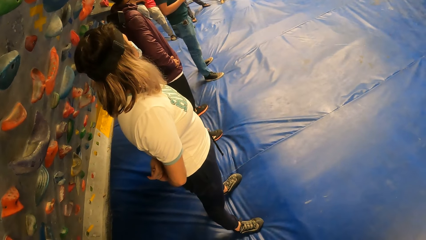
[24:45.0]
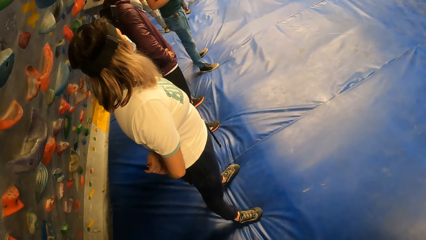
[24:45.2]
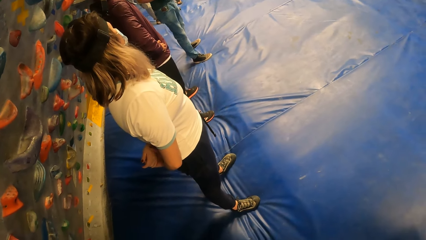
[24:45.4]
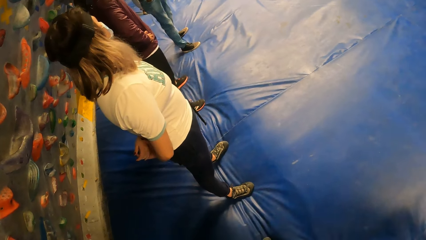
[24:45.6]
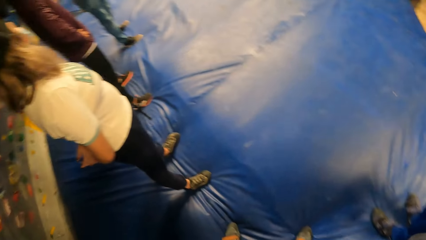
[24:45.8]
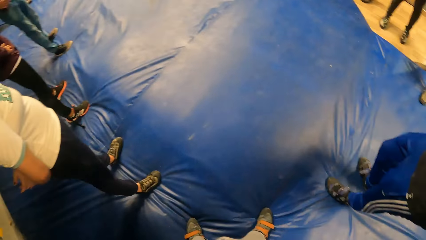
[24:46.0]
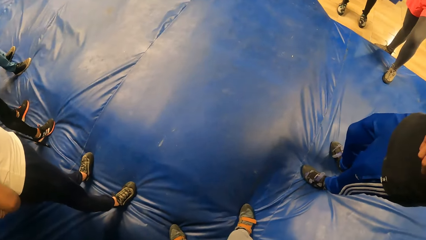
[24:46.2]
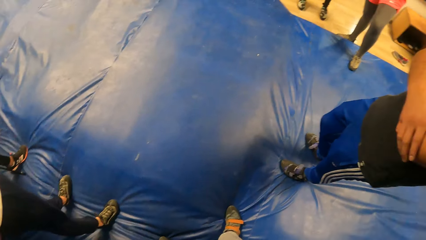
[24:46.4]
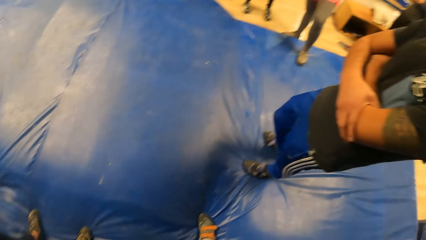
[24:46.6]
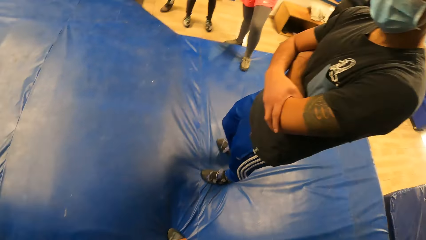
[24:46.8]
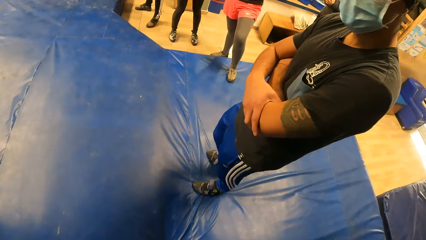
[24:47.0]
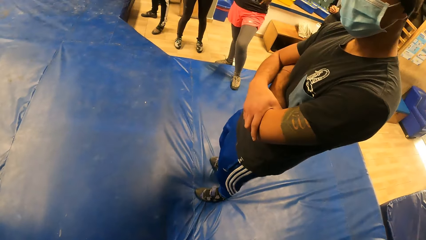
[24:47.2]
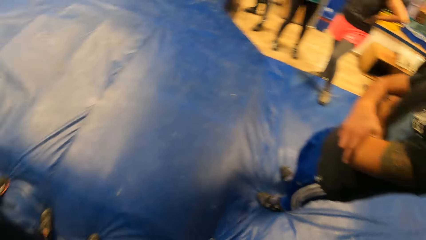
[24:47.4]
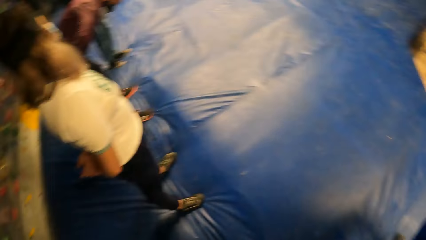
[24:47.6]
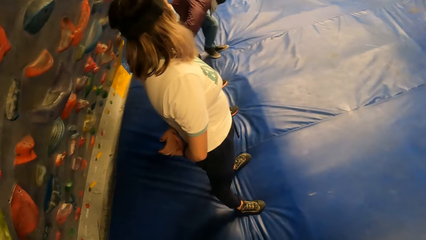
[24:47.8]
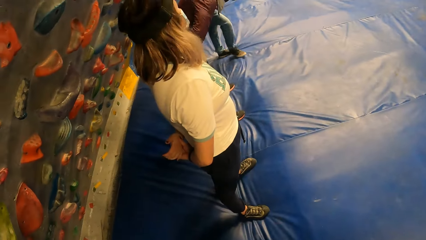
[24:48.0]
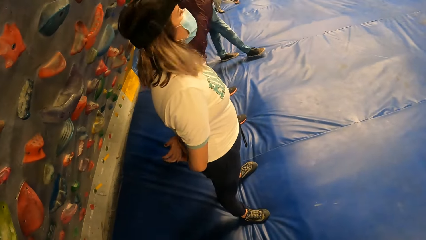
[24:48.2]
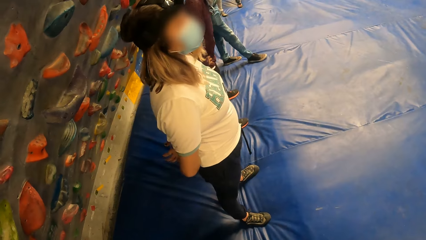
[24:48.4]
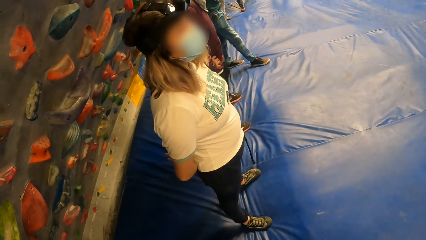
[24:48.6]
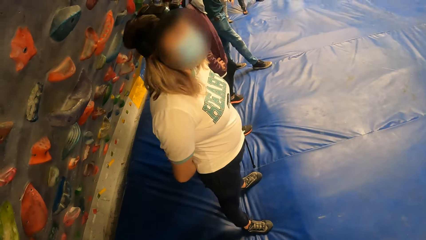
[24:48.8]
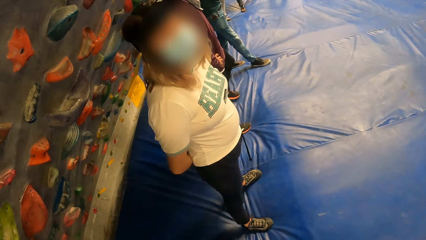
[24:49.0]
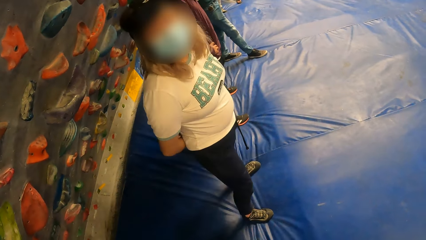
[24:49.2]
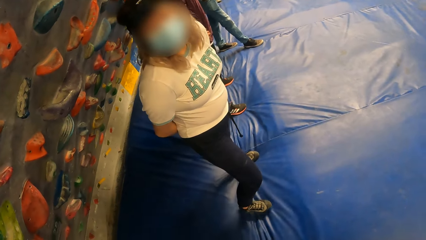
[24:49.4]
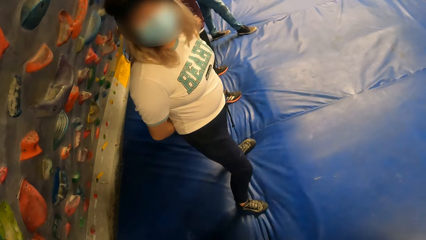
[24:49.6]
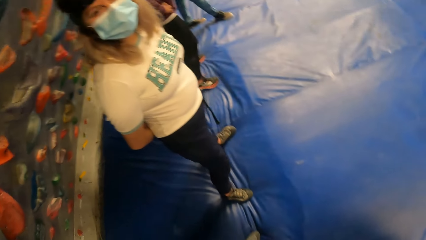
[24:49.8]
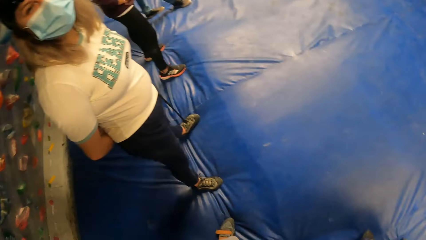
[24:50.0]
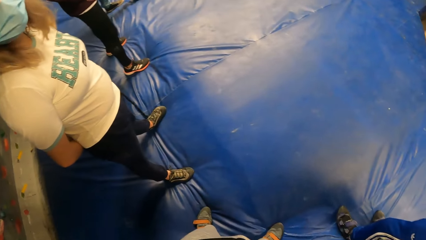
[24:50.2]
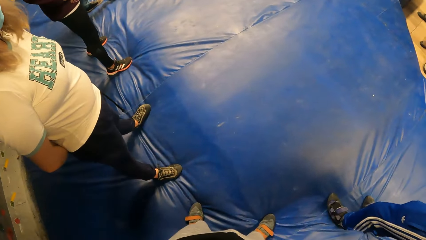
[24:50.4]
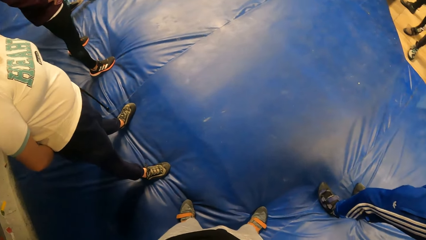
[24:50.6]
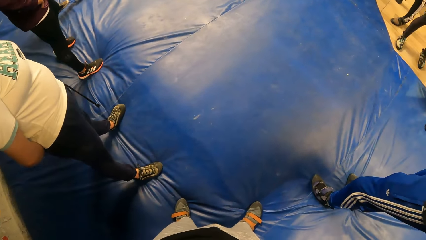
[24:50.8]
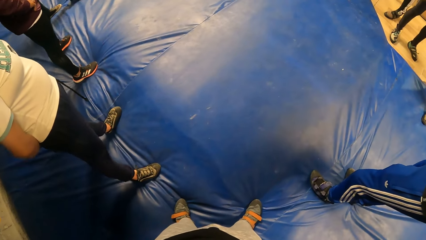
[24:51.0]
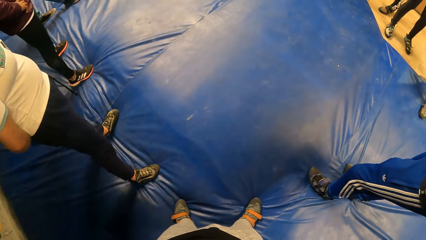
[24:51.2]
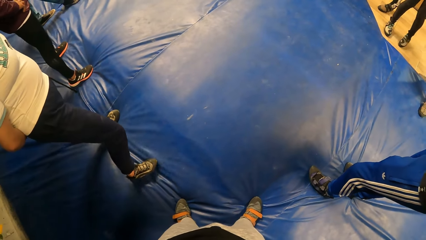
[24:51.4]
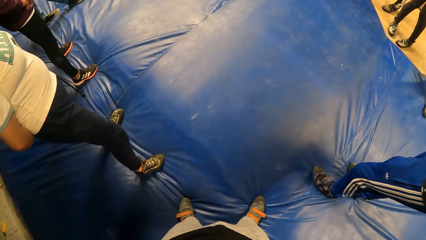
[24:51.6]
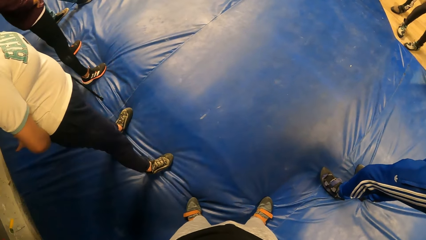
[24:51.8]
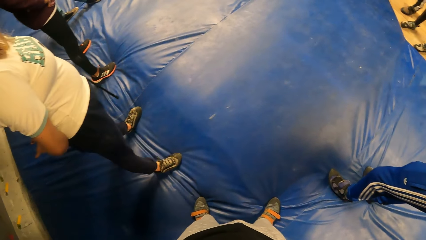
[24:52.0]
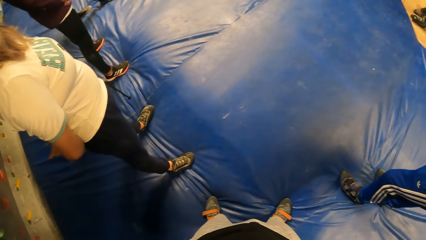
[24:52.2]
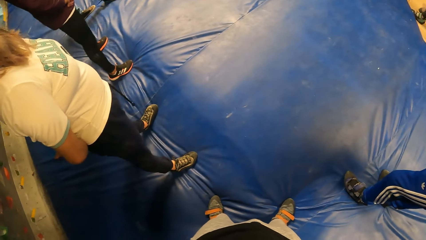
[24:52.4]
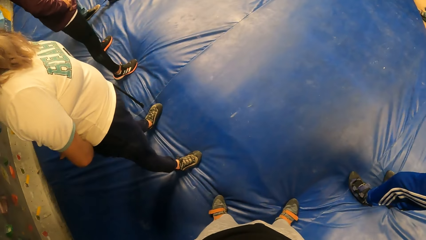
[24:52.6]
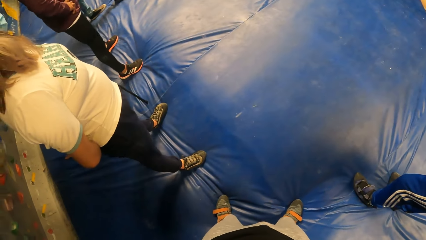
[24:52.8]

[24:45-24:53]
The camera wearer looks around.

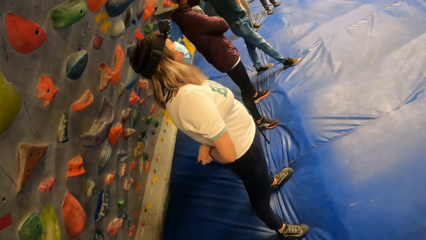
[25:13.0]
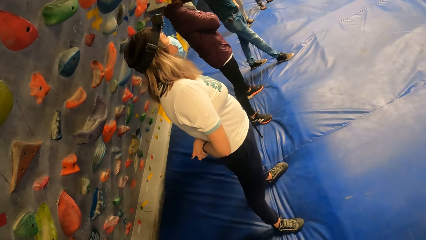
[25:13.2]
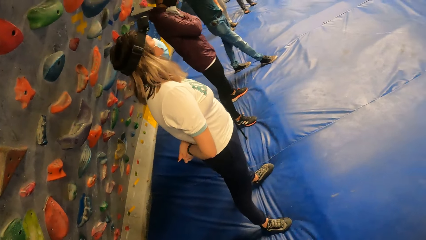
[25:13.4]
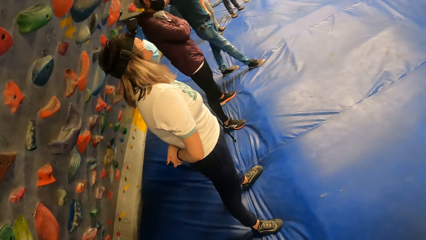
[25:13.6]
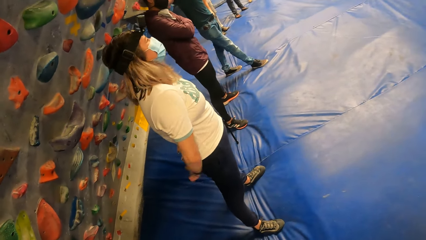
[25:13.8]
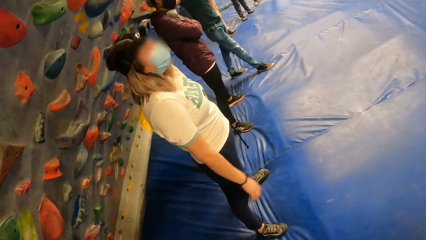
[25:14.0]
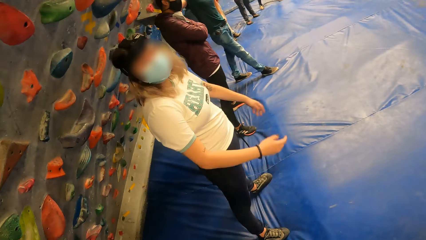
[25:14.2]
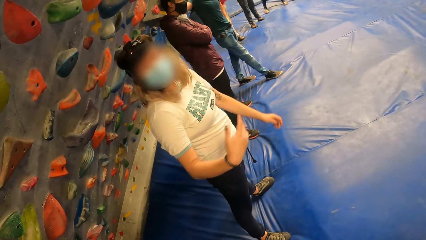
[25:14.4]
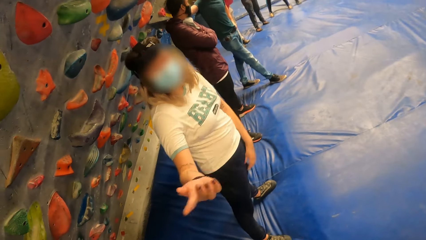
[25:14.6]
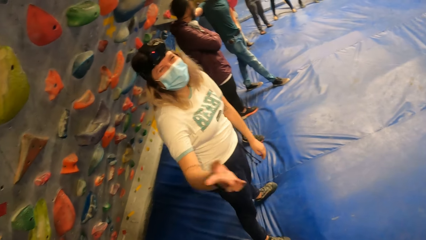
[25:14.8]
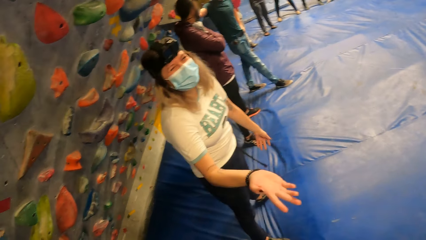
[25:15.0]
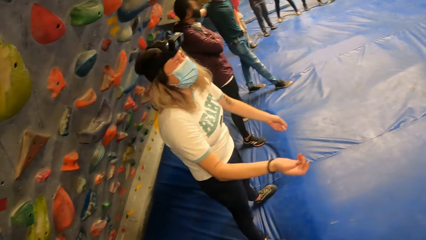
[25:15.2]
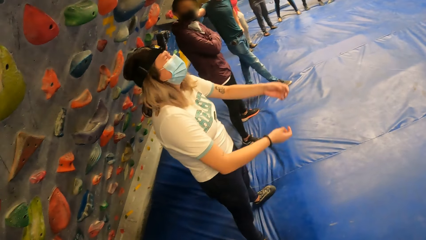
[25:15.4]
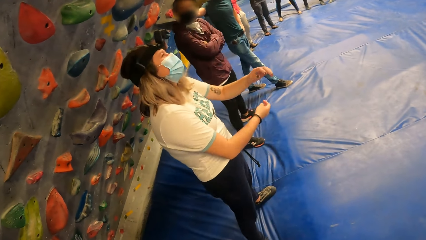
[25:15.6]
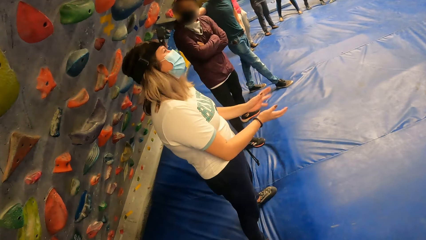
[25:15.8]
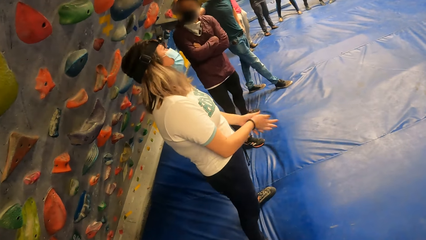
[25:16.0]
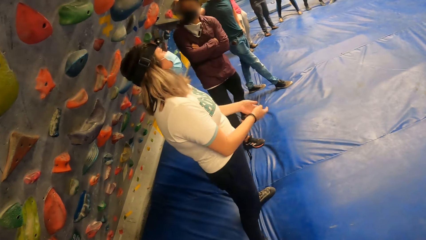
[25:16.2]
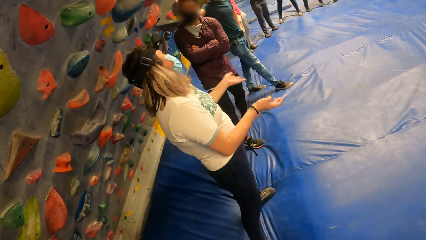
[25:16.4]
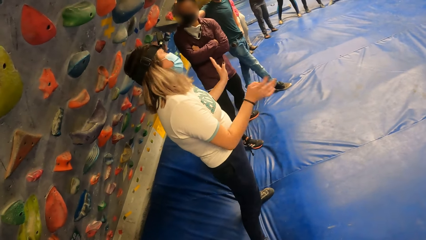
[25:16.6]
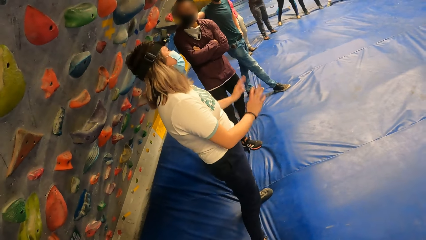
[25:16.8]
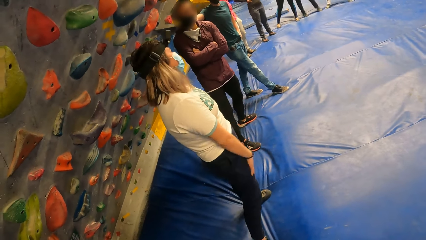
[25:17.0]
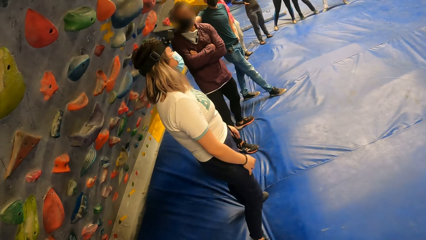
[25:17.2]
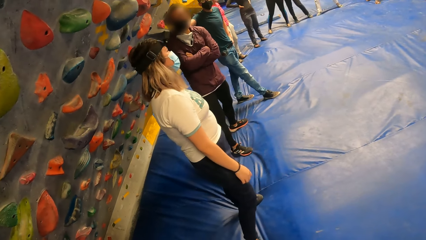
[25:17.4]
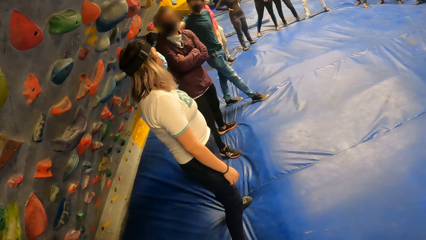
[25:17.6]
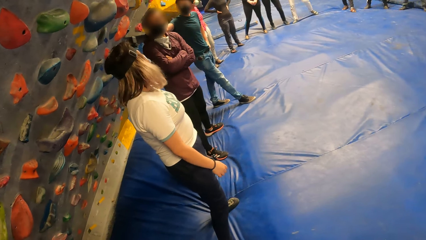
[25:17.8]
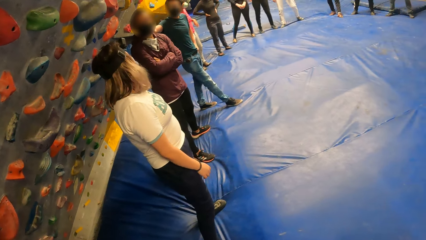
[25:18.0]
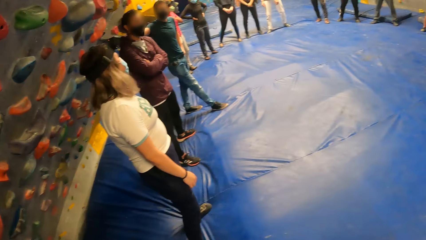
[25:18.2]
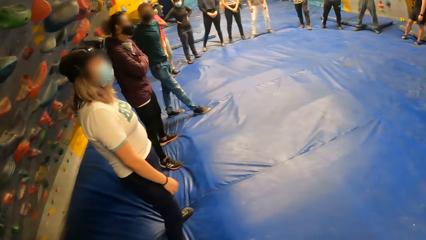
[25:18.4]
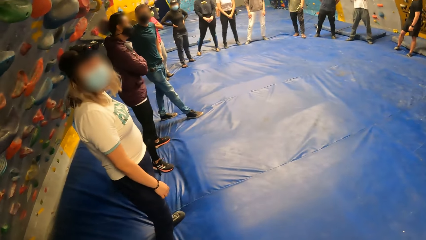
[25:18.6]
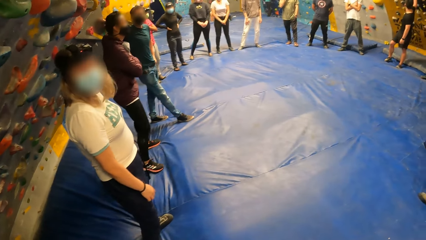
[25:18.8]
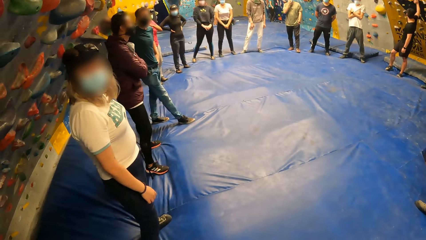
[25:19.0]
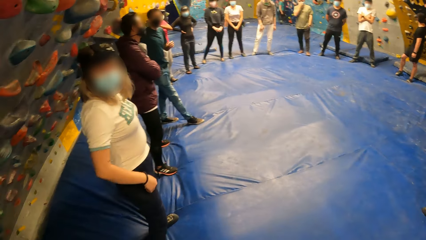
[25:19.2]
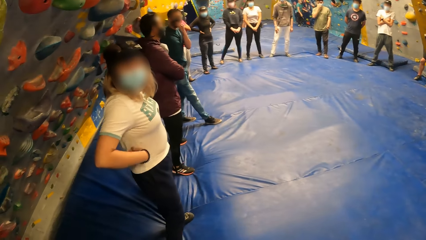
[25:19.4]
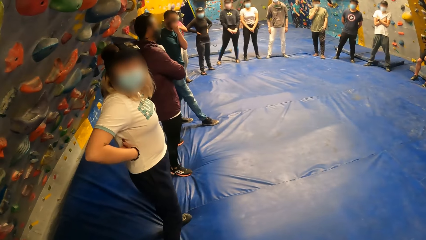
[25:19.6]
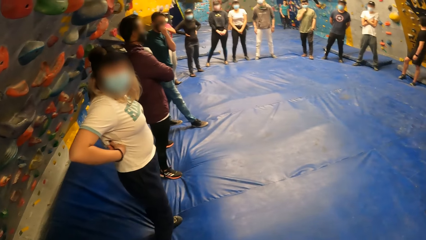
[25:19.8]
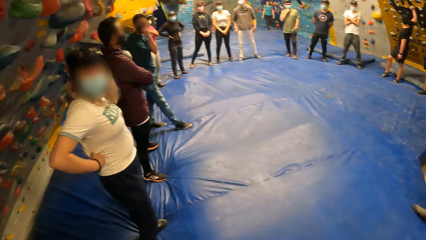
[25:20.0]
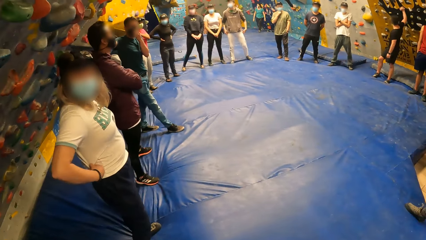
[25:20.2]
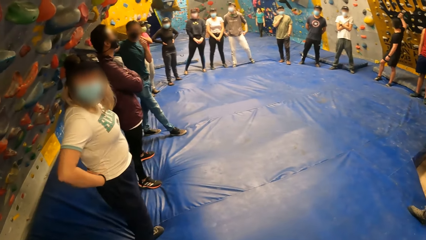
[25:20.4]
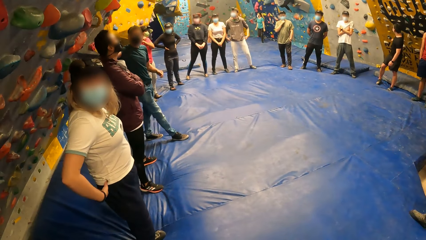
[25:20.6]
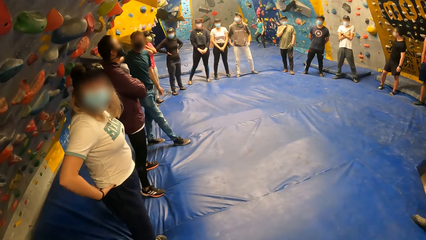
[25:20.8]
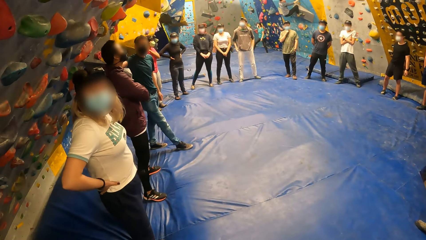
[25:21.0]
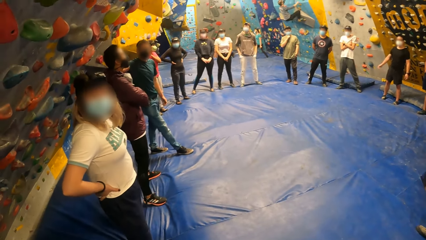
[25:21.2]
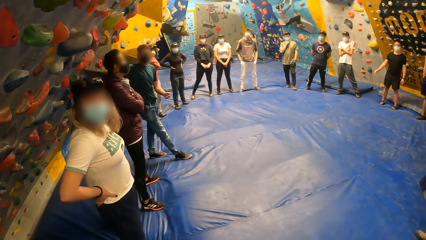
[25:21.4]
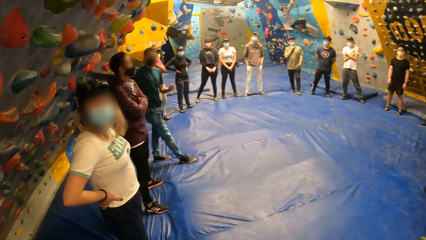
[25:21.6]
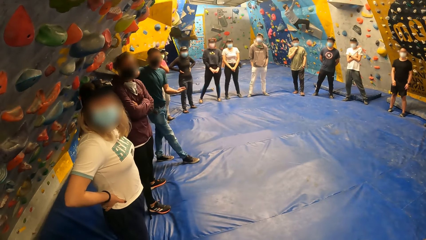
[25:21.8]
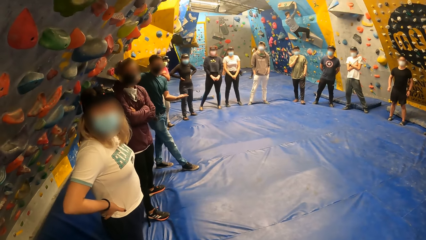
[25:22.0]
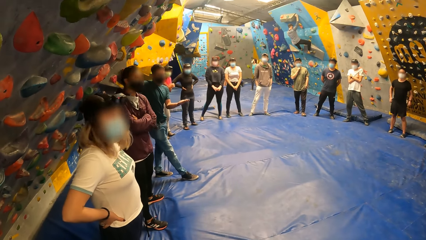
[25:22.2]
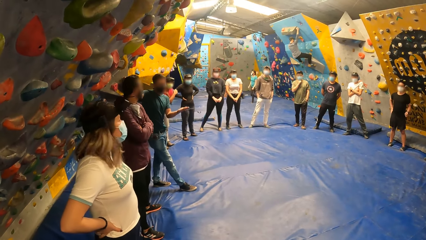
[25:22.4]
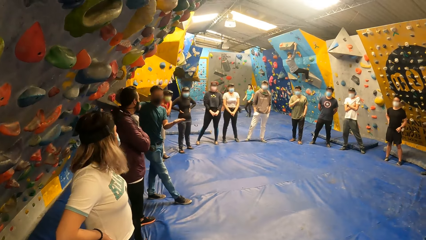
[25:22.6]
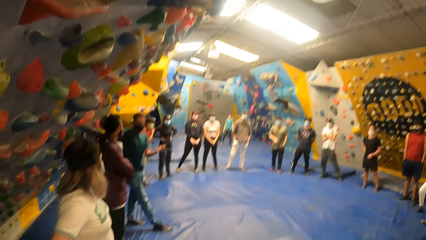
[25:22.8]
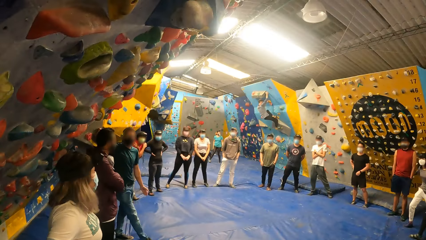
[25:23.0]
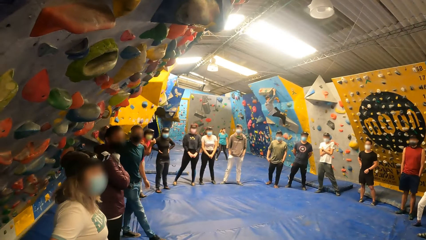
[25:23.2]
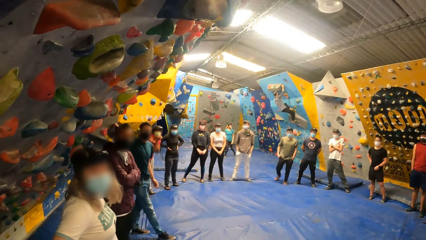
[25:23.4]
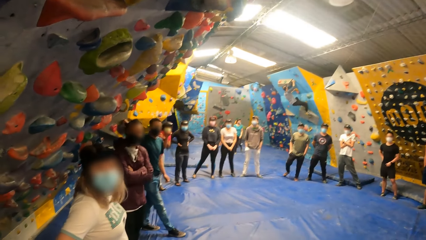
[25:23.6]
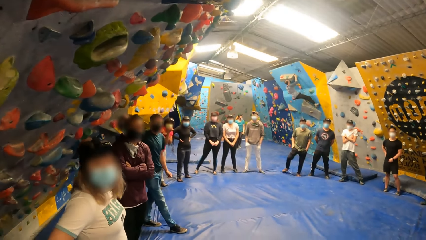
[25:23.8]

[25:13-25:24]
A person moves hands. A woman converses with the camera wearer. The woman pulls down the shirt. Another person converses with others.
